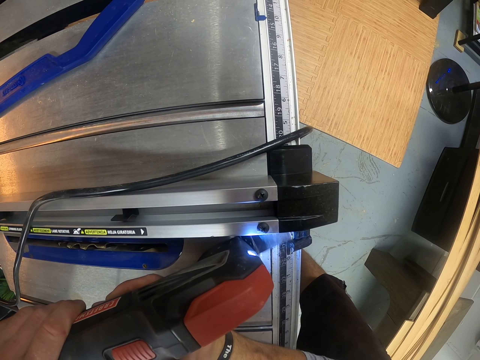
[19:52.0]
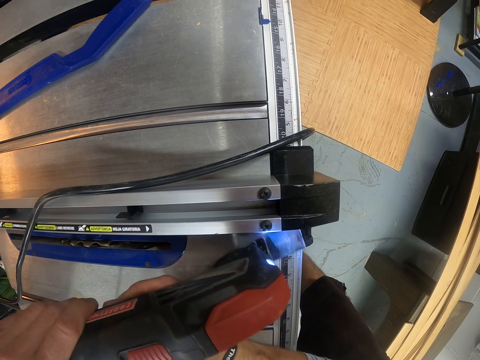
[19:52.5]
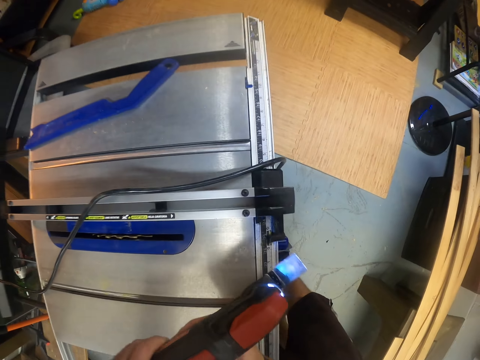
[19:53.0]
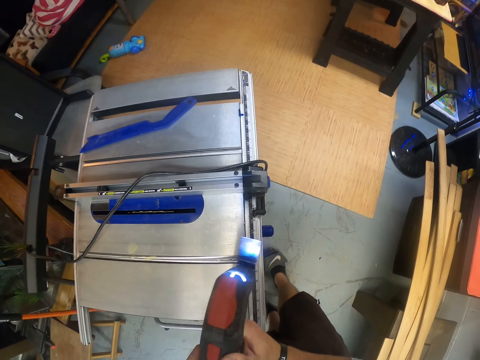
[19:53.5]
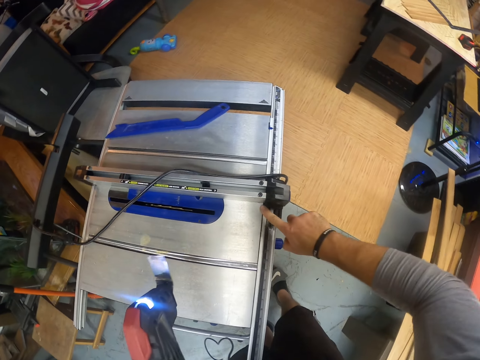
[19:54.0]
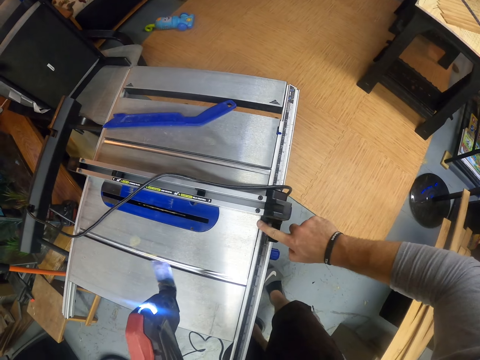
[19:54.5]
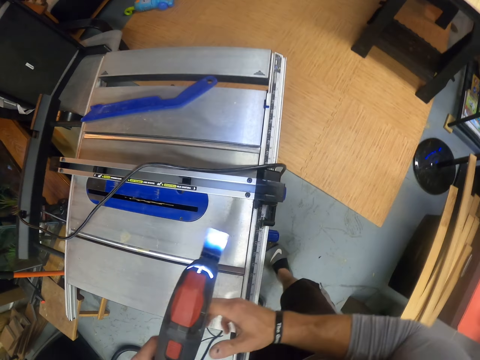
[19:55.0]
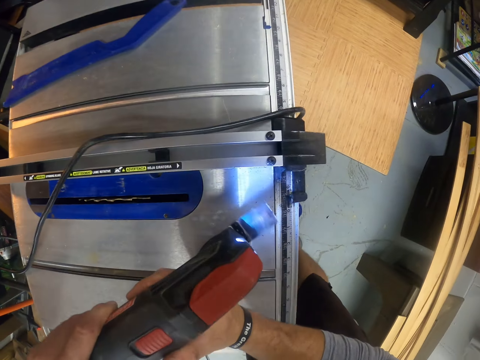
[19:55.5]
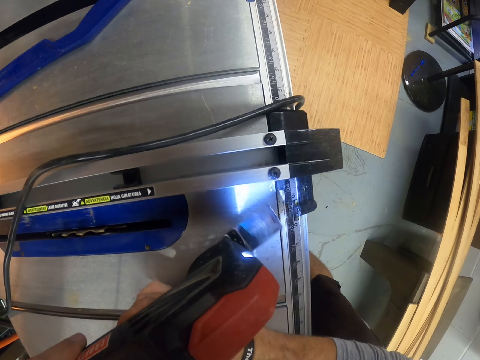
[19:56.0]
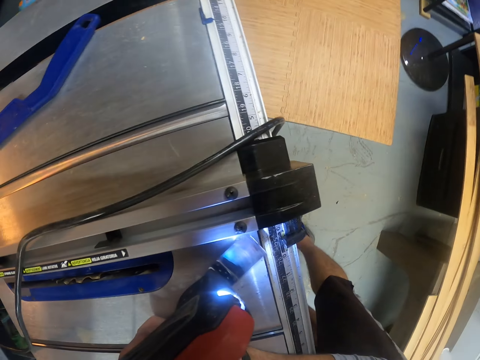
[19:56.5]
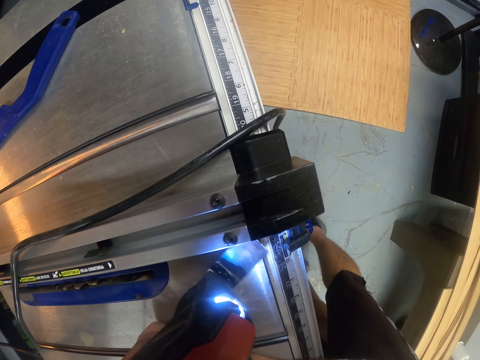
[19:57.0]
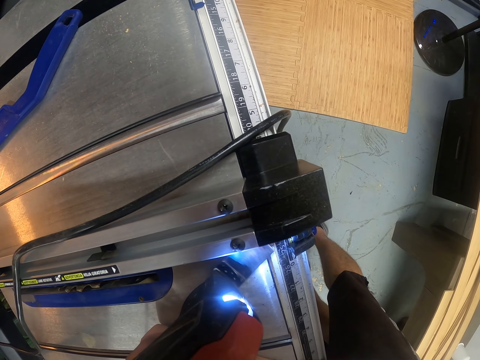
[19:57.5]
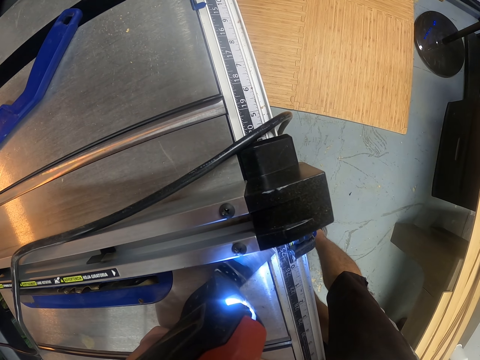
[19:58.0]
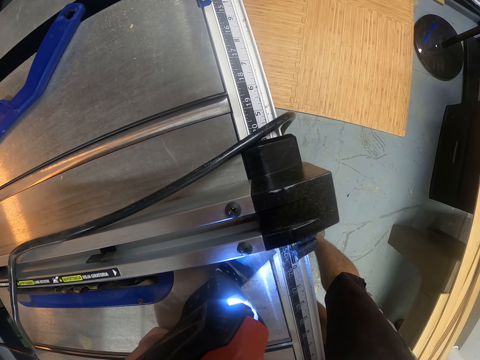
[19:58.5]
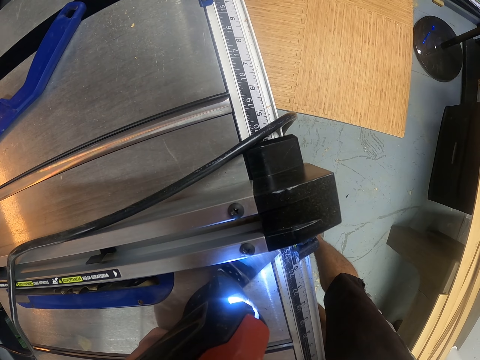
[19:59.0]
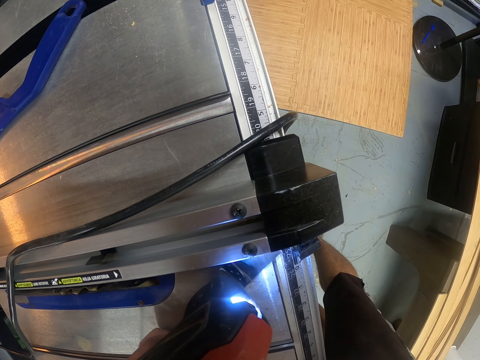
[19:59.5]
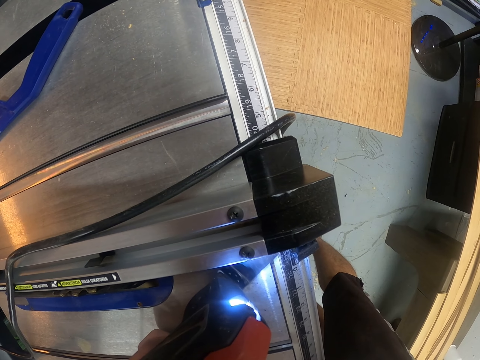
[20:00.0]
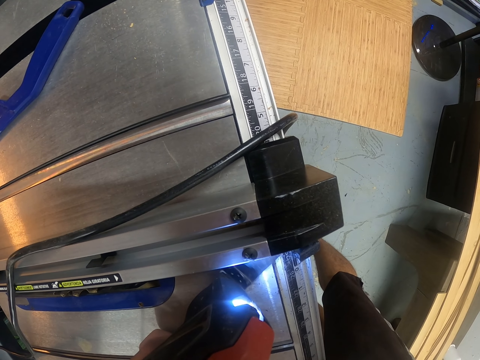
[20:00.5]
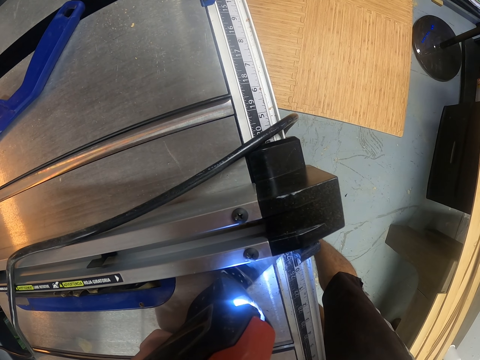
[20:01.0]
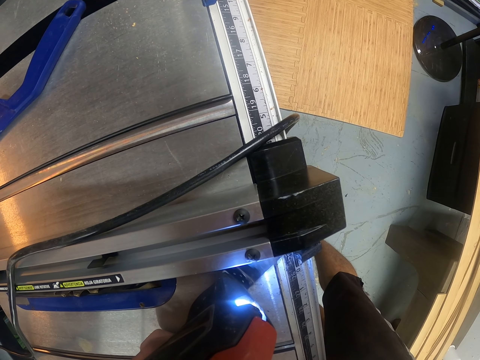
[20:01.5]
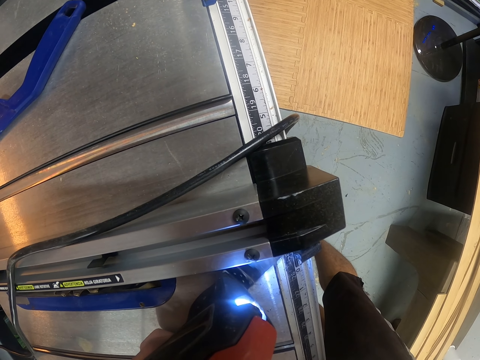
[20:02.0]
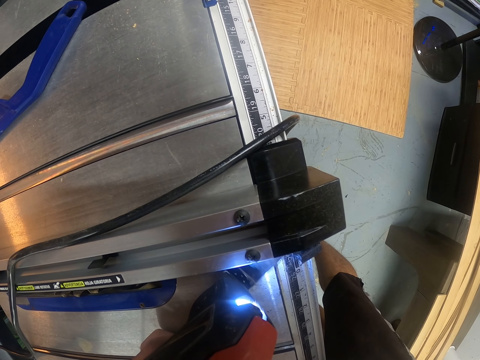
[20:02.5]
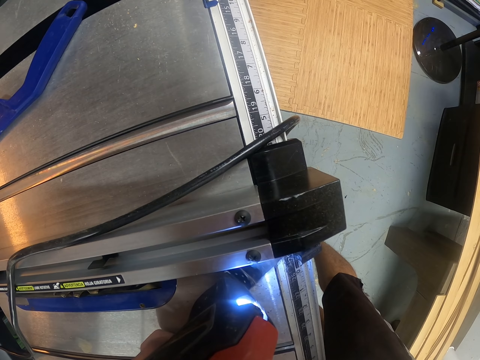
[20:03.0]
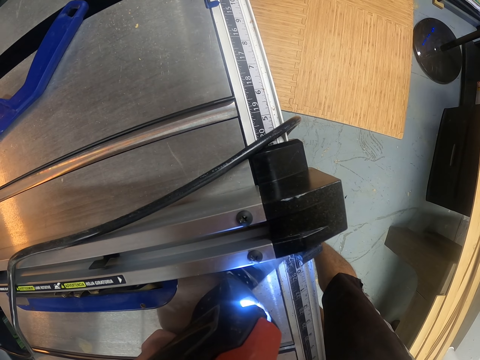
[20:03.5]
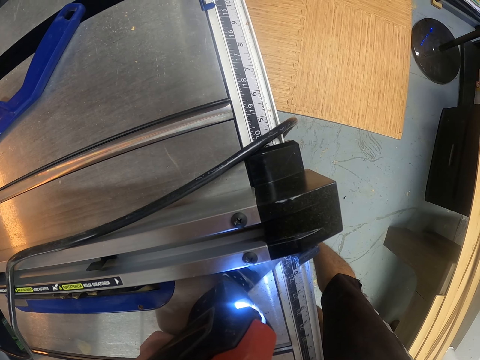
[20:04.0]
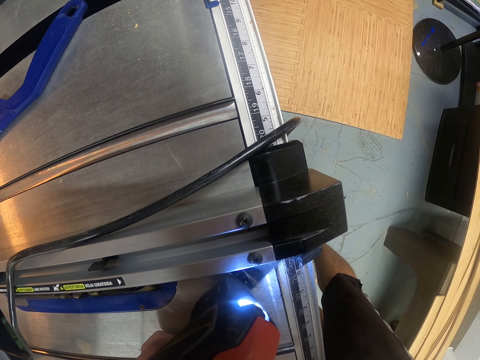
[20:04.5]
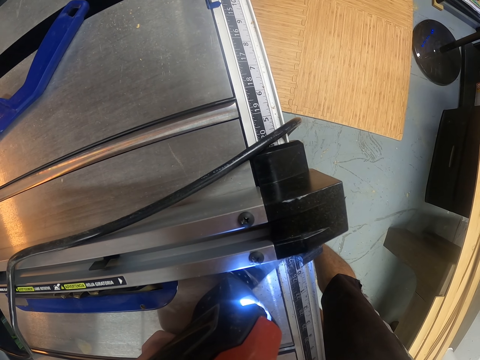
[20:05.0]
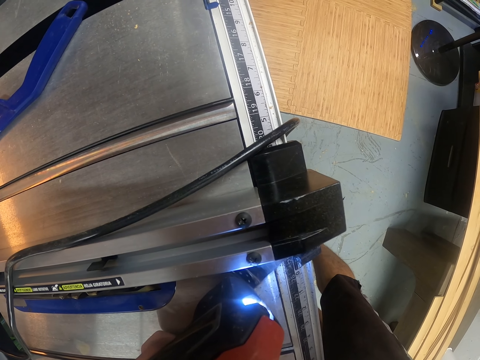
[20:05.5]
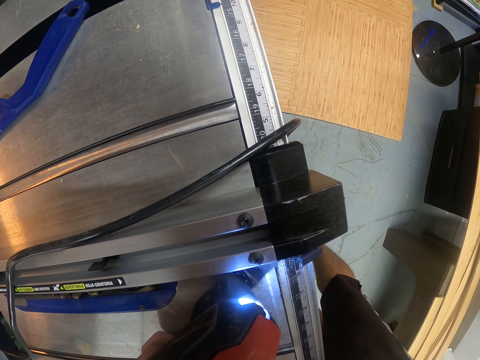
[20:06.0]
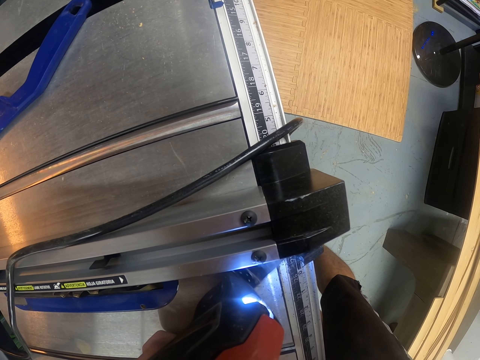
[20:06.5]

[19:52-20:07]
The camera wearer cleans the steel rule on the metal work table with his right hand. He feels something with his finger. He holds the mini circular saw with his hands. He files the steel rule on the metal work table with the mini circular saw in his hands. He trims something with the oscillating tool.

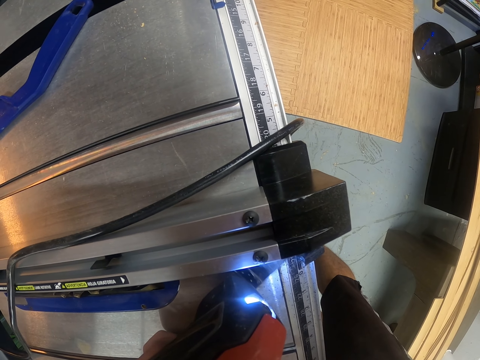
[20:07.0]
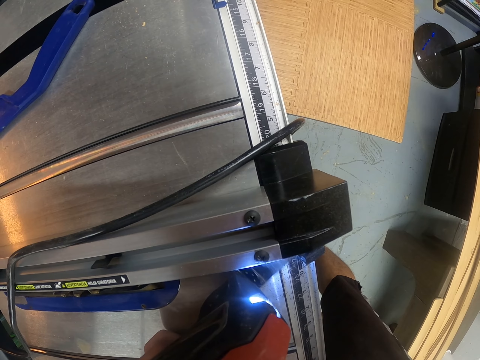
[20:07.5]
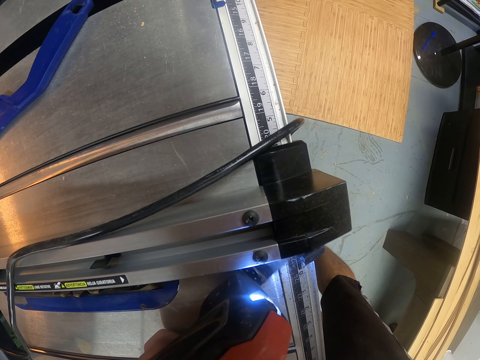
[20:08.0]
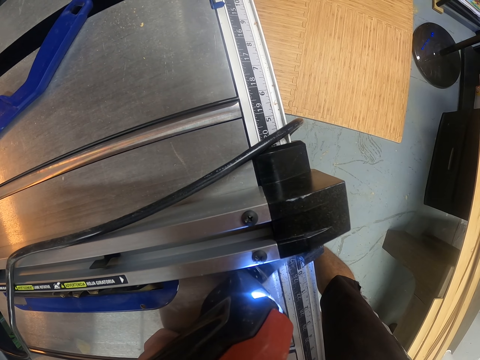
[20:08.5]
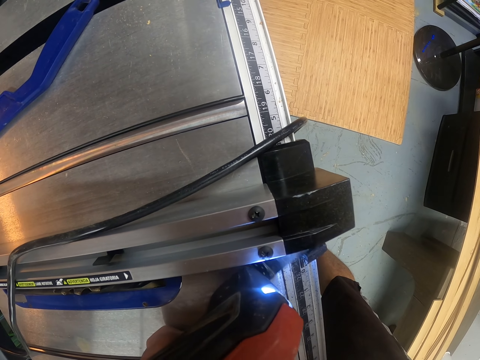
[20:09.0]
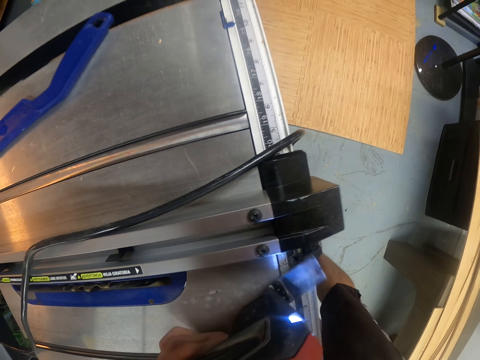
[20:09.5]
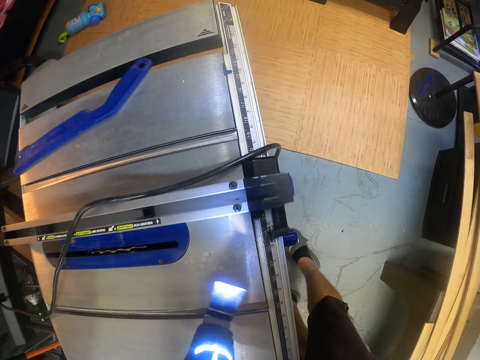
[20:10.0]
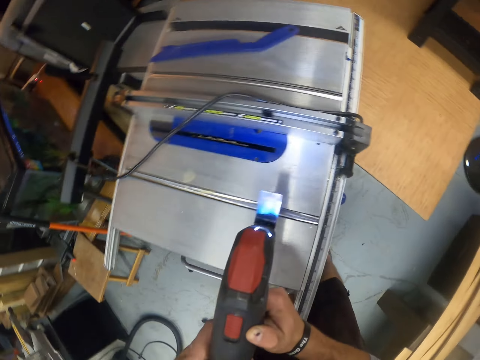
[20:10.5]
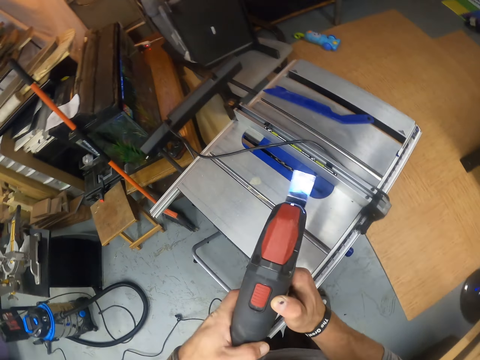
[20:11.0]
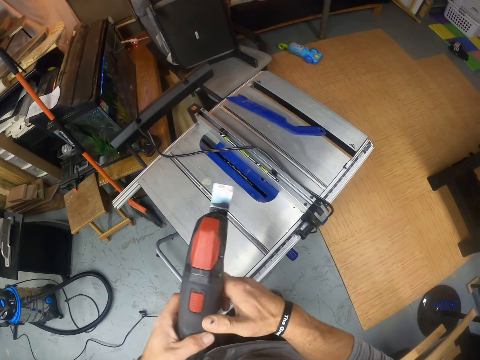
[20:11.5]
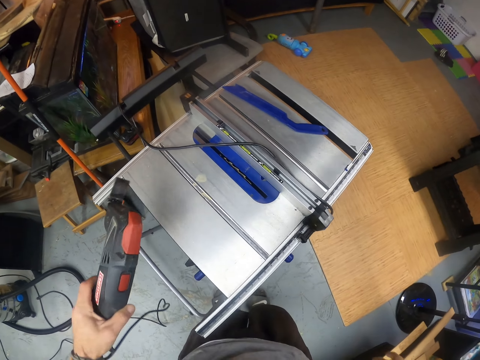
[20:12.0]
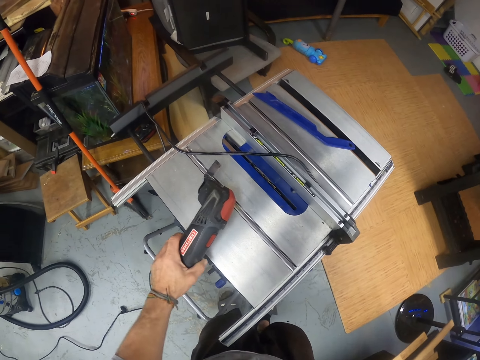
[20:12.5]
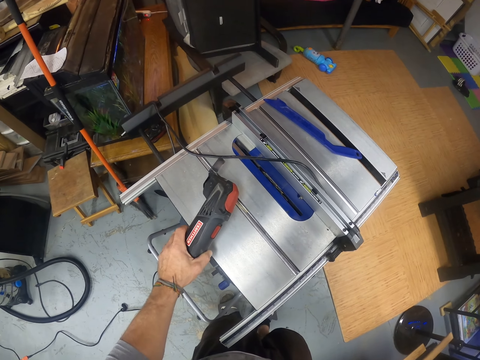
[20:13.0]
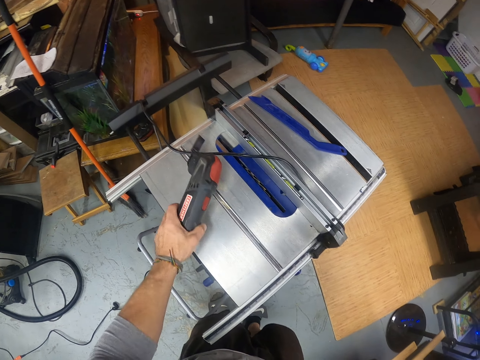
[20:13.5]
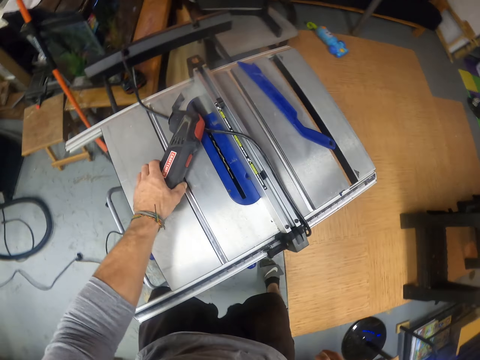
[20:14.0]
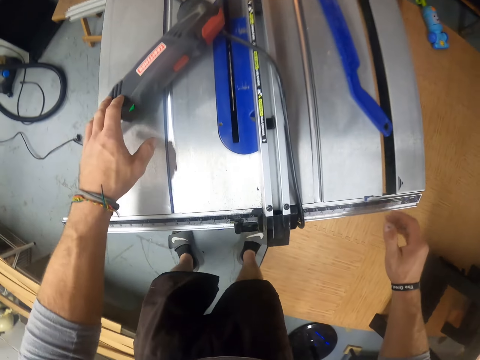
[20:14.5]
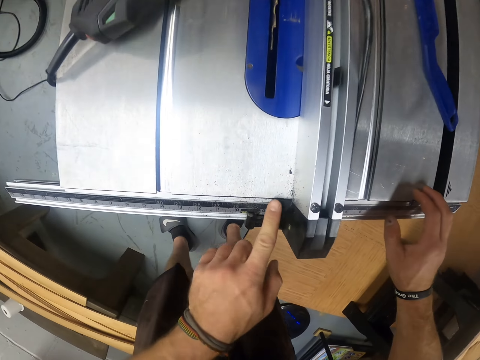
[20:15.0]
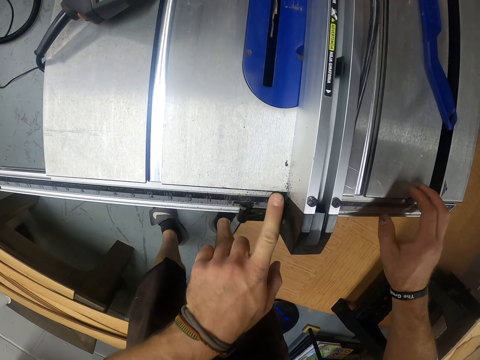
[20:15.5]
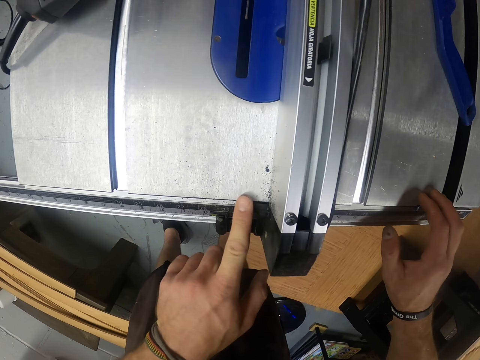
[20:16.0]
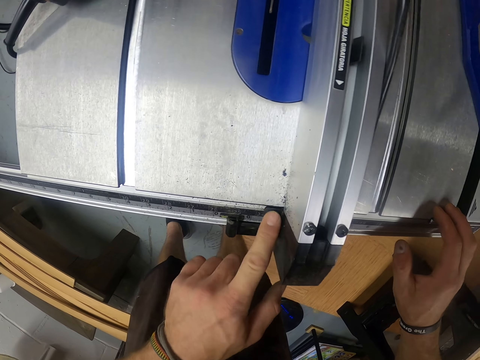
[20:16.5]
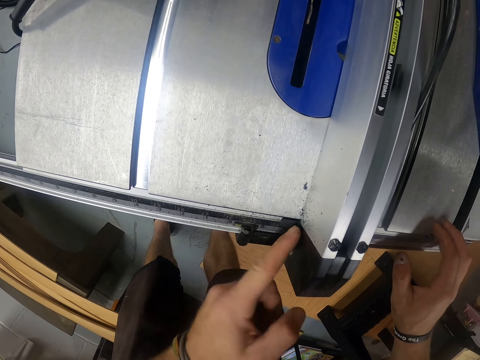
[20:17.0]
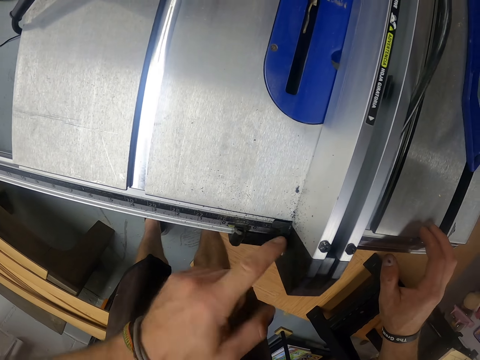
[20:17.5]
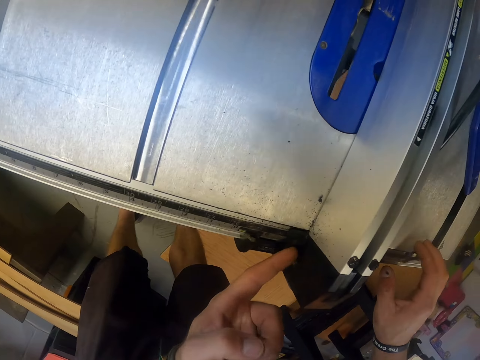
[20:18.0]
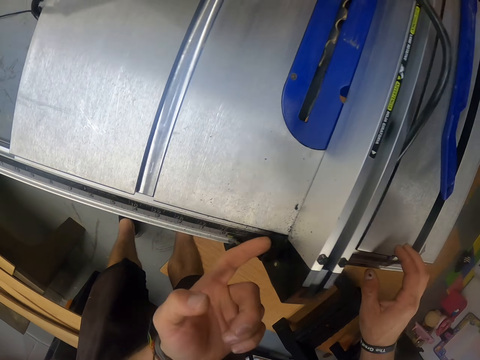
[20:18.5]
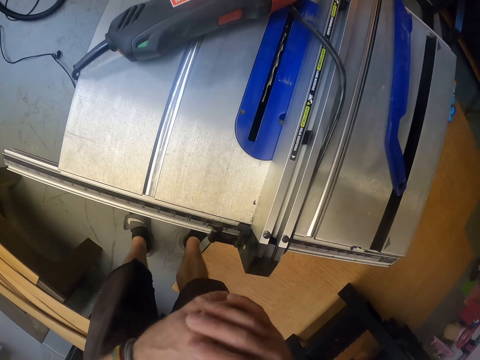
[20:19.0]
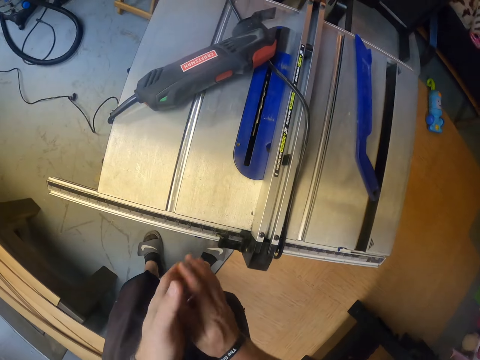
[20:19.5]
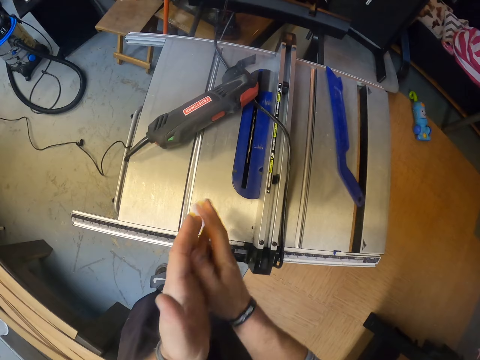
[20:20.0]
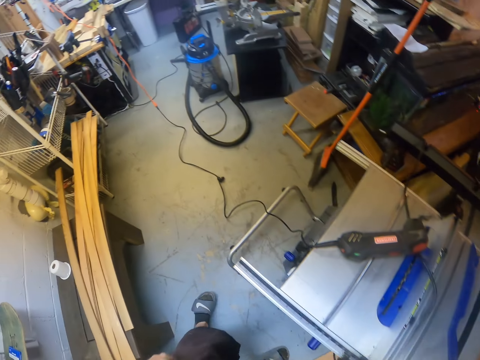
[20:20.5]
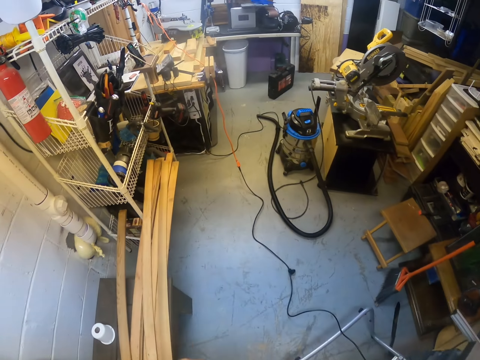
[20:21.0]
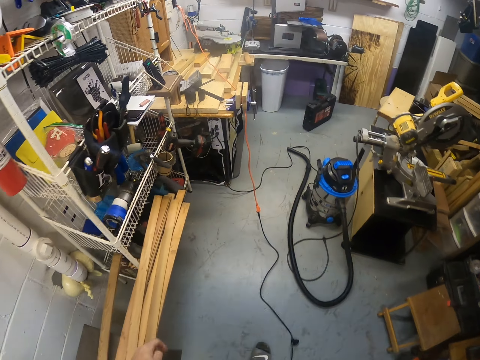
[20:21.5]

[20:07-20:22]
The camera wearer switches off the mini circular saw in his left hand with his right hand. He drops the mini circular saw on the metal work table with his left hand. He places his right hand on the metal work table. He cleans the steel rule on the metal work table with his left hand. He feels something with his left finger. He dusts his hands.
